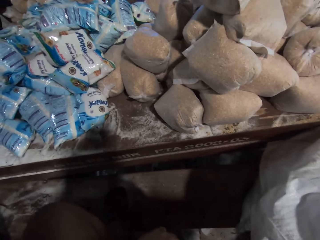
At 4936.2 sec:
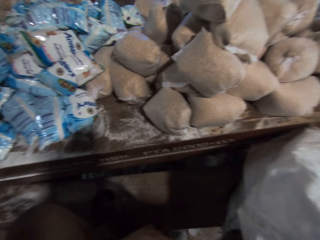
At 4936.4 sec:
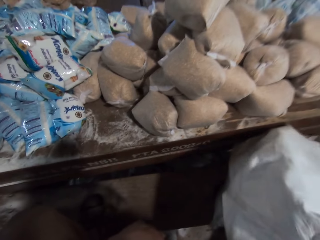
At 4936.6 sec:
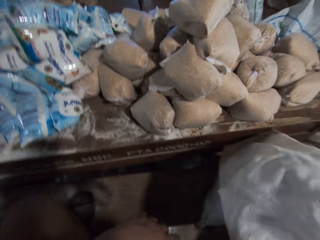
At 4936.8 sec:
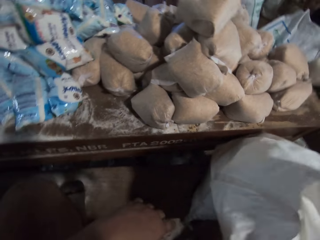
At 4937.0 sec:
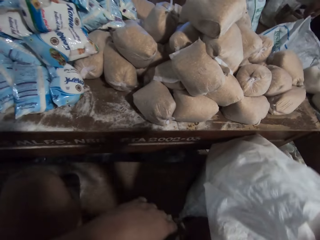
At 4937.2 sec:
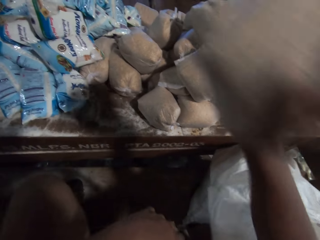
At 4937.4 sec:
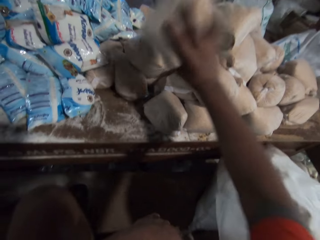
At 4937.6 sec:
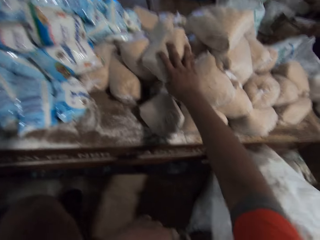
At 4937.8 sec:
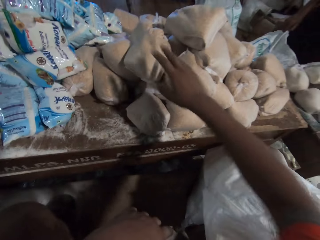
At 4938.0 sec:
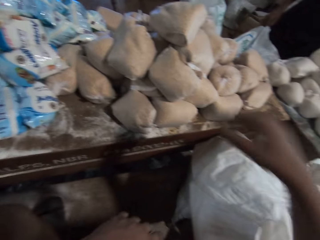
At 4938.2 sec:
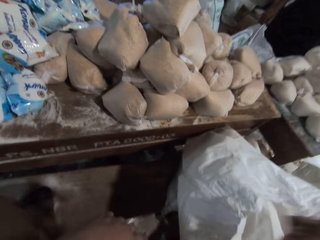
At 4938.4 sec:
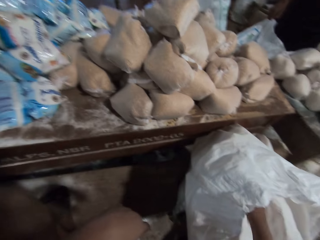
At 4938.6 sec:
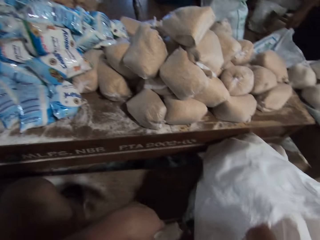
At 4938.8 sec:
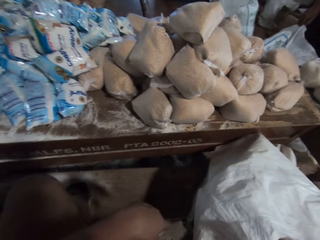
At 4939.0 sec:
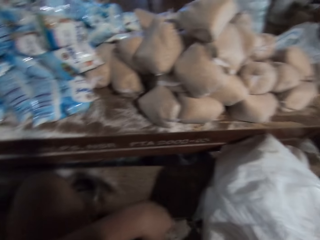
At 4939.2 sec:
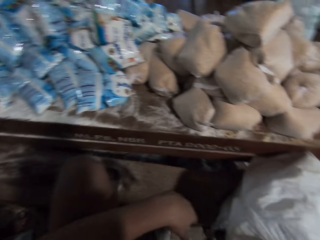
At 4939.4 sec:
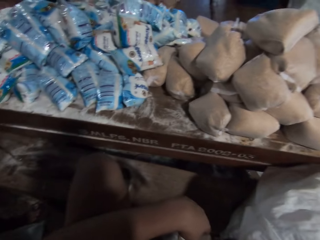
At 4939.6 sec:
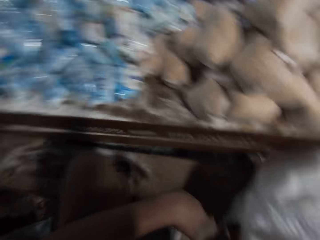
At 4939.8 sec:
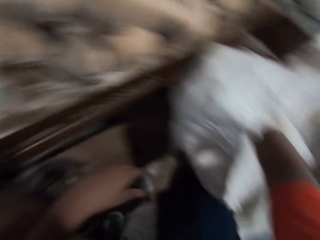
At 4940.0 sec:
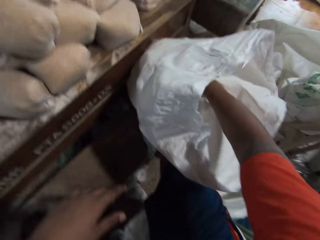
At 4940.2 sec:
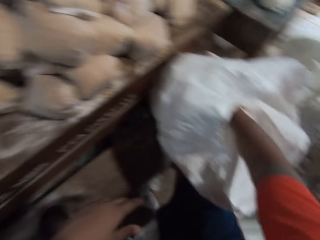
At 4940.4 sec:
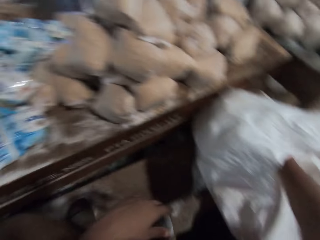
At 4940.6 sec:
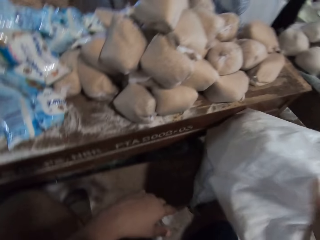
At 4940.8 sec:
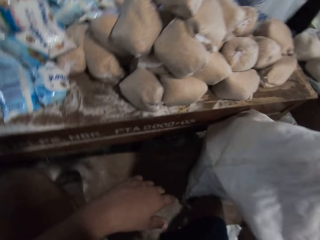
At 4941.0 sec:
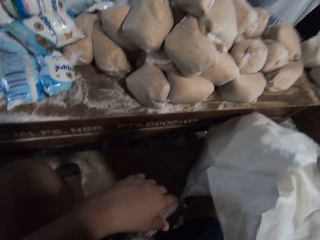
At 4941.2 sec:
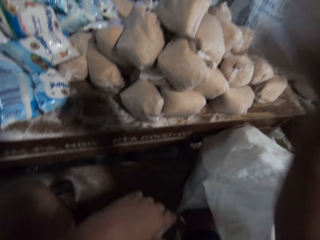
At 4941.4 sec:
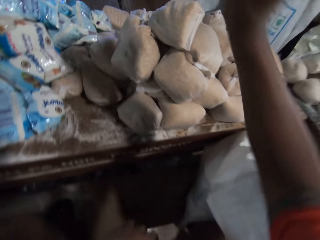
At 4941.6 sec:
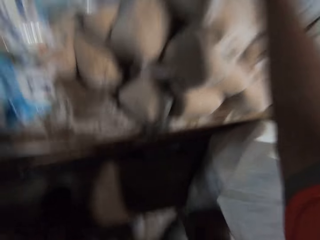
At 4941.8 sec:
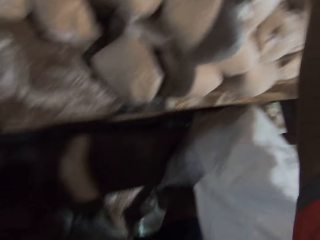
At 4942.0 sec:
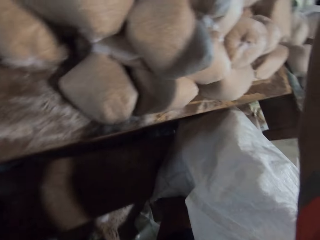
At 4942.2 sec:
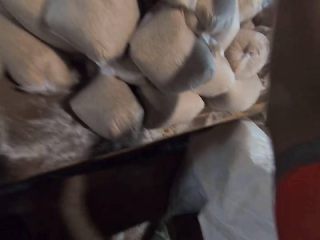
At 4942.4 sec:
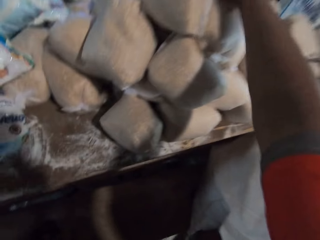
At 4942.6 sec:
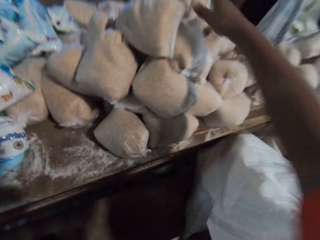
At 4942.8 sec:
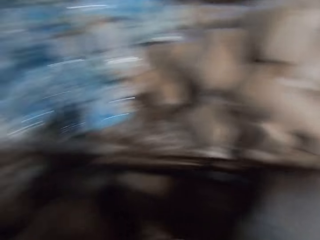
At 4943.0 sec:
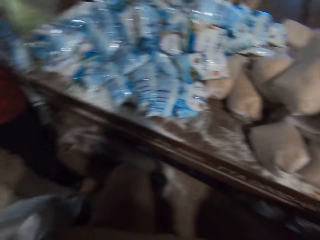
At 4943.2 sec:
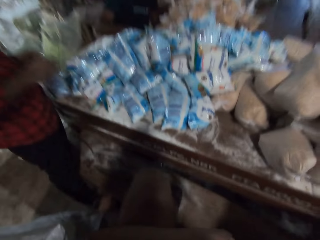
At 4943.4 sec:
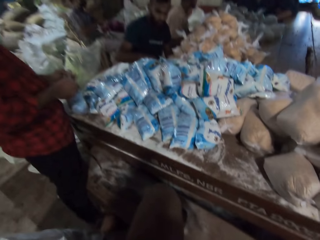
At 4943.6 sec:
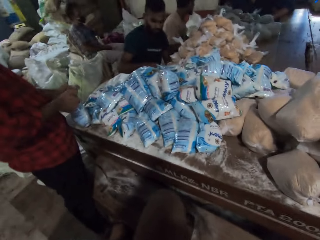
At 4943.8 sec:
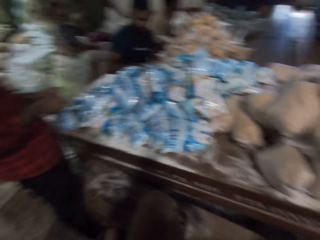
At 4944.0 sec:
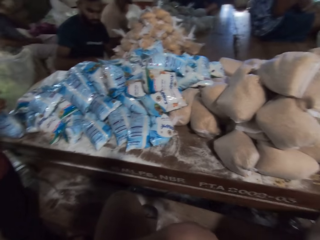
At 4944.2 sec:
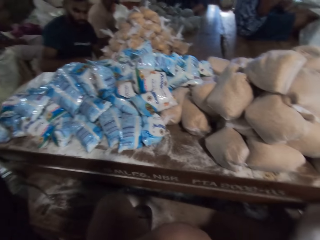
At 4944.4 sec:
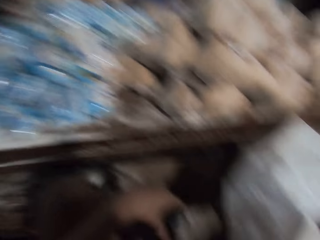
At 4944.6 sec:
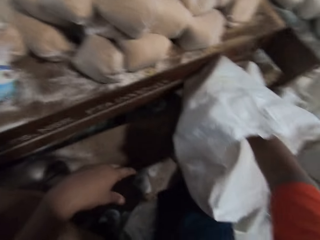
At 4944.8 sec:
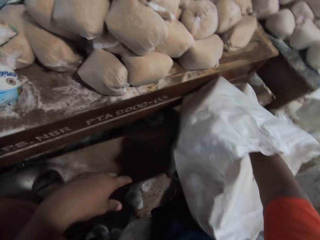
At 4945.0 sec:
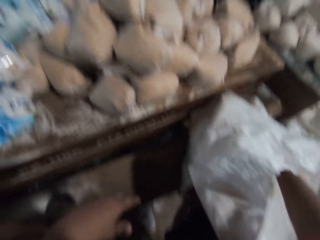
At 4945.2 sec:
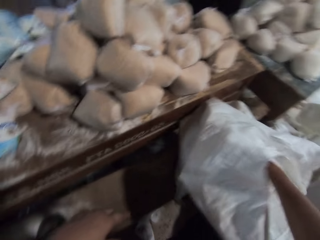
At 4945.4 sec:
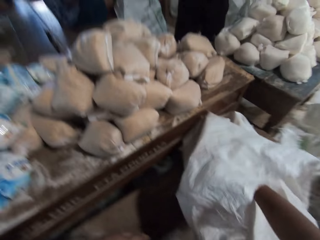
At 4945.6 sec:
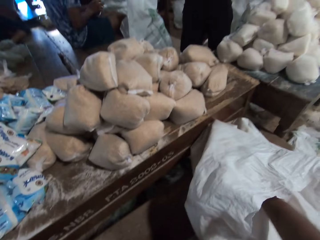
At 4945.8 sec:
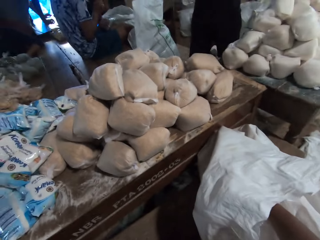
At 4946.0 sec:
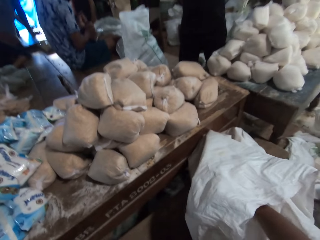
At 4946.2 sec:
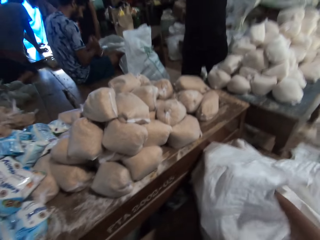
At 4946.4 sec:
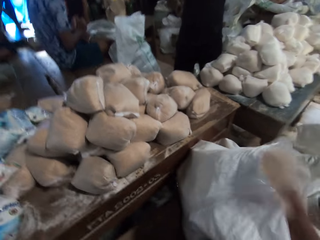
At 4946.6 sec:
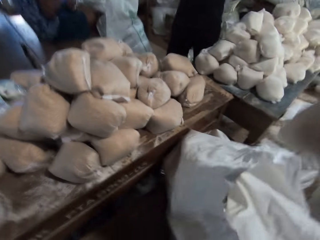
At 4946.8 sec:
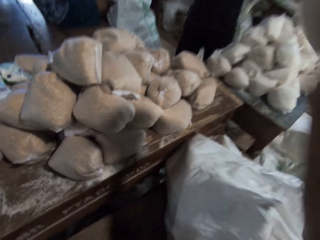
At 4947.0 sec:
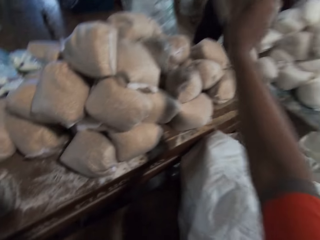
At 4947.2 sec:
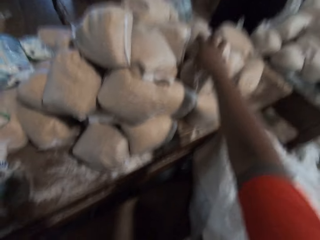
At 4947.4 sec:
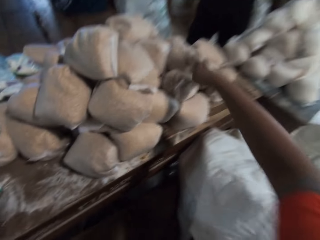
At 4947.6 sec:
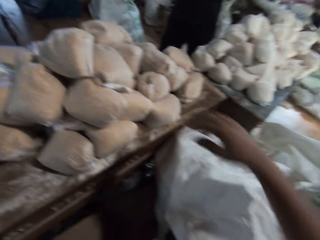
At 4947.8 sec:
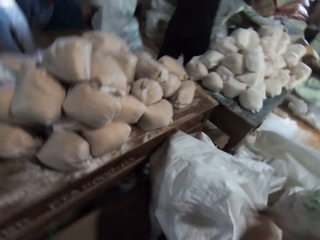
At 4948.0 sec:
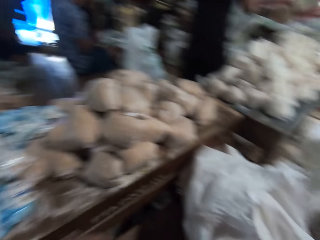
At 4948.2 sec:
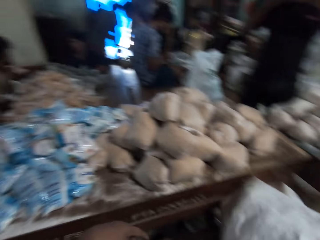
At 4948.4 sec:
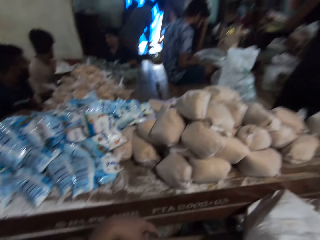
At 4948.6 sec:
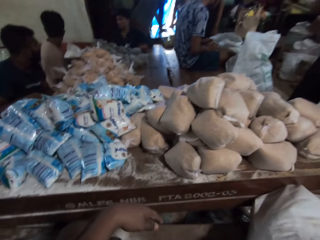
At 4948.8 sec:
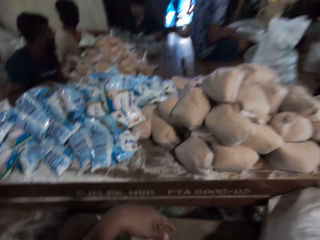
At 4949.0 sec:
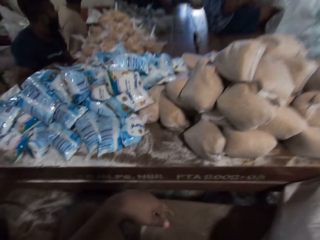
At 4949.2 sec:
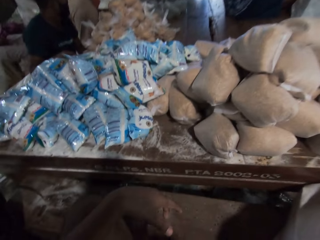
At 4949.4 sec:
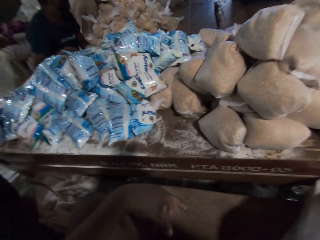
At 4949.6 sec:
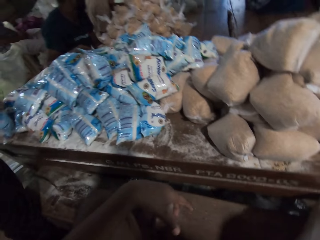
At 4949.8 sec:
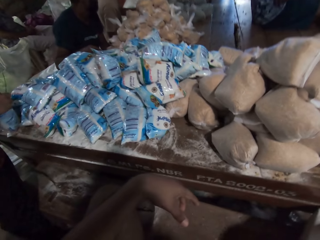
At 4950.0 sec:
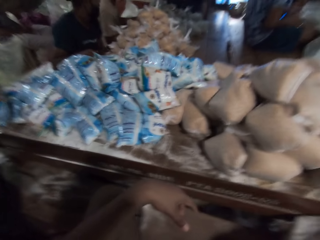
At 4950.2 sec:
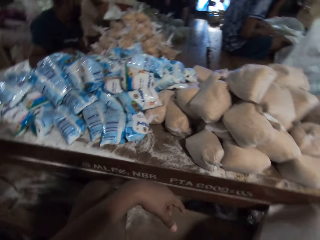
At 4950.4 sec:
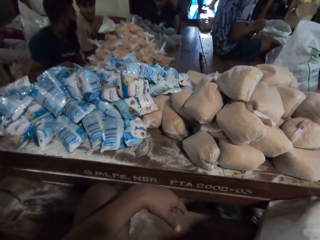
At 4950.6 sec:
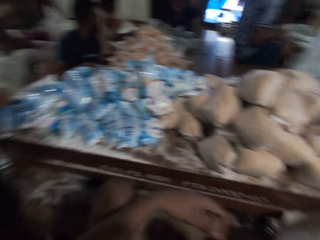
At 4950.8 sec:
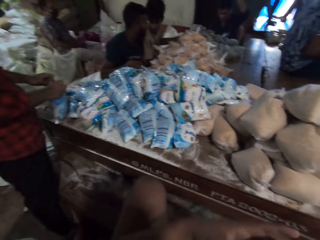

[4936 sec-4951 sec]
The camera wearer takes a pack of broken wheat from the sack of broken wheat with his right hand. He drops the pack of broken wheat in his right hand on the table. He takes a pack of broken wheat from the sack of broken wheat with his right hand. He drops the pack of broken wheat in his right hand on the table. A man holds a pack of salt with both hands. The camera wearer takes a pack of broken wheat from the sack of broken wheat with his right hand. He drops the pack of broken wheat in his right hand on the table. He picks something on the sack.

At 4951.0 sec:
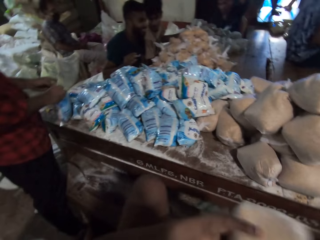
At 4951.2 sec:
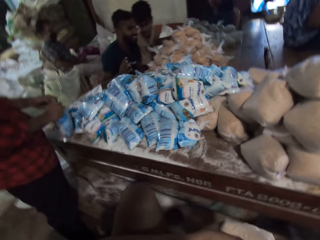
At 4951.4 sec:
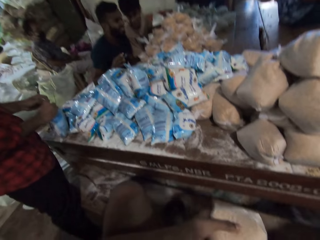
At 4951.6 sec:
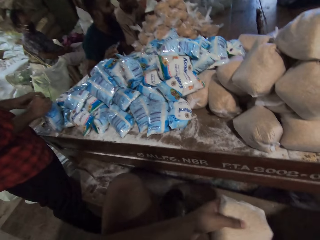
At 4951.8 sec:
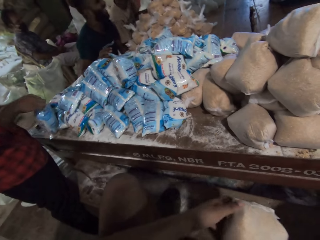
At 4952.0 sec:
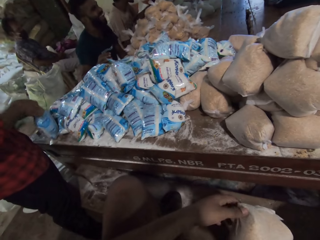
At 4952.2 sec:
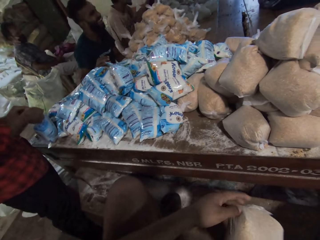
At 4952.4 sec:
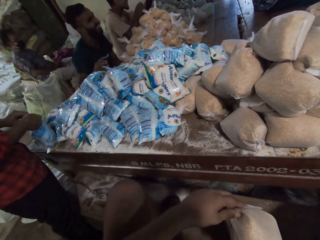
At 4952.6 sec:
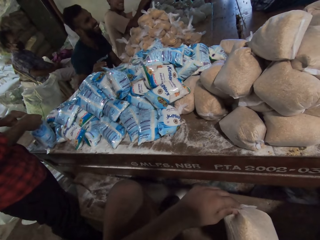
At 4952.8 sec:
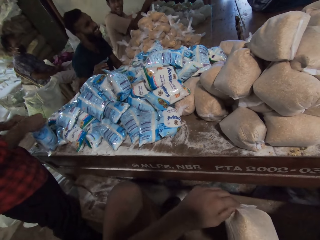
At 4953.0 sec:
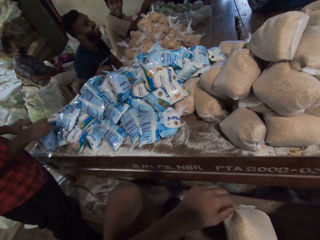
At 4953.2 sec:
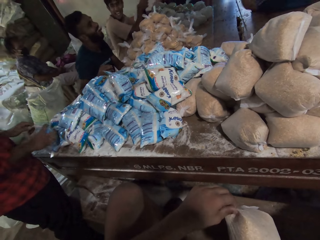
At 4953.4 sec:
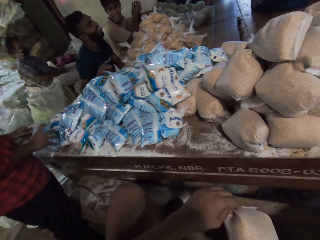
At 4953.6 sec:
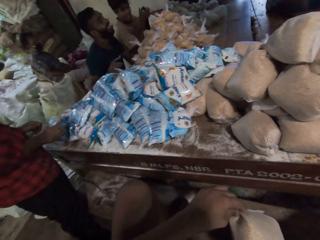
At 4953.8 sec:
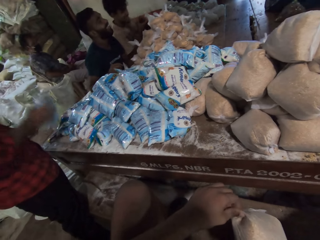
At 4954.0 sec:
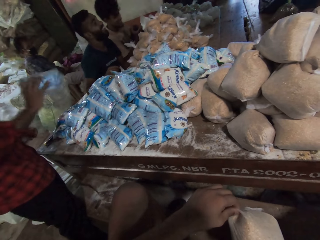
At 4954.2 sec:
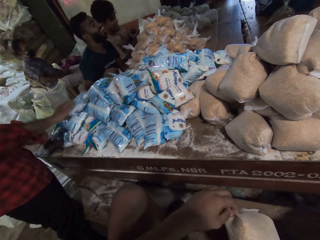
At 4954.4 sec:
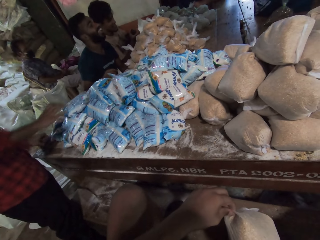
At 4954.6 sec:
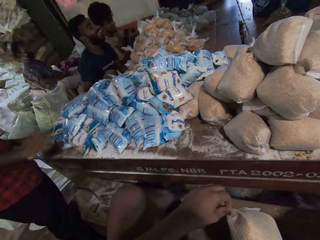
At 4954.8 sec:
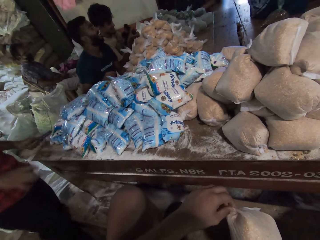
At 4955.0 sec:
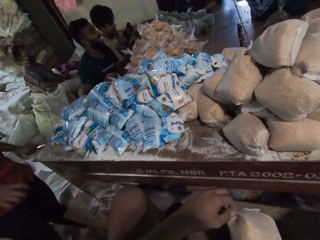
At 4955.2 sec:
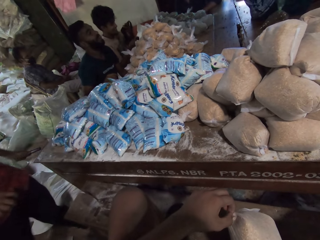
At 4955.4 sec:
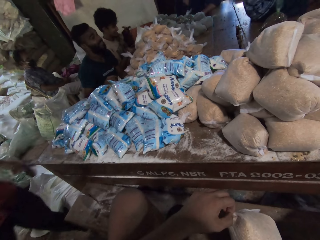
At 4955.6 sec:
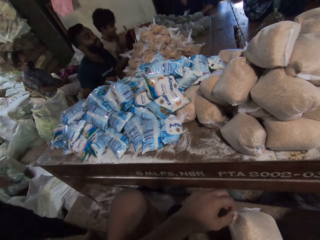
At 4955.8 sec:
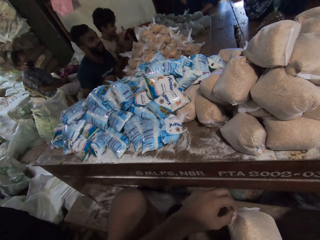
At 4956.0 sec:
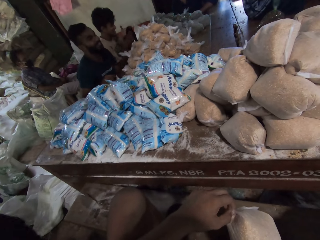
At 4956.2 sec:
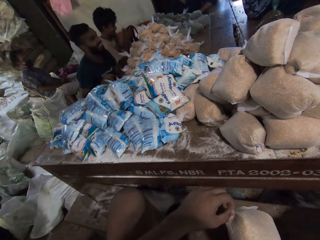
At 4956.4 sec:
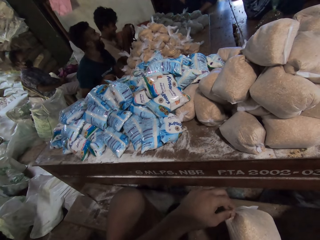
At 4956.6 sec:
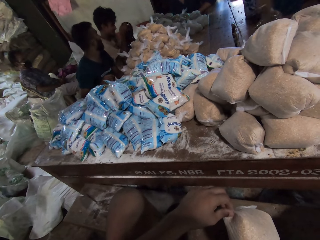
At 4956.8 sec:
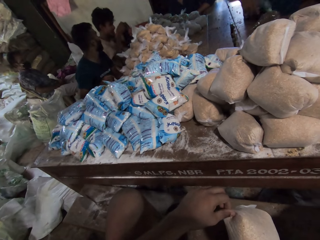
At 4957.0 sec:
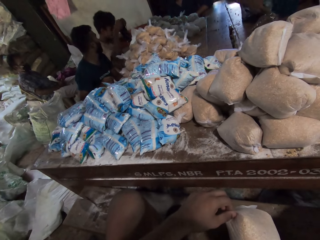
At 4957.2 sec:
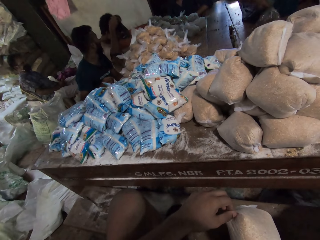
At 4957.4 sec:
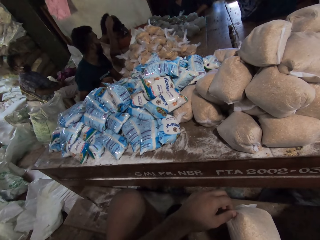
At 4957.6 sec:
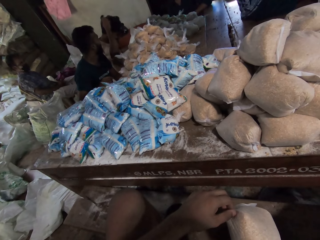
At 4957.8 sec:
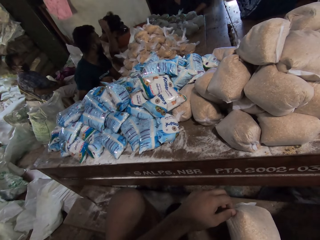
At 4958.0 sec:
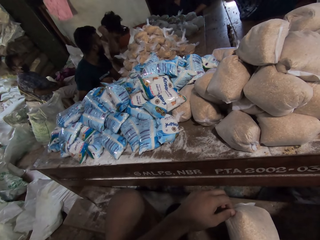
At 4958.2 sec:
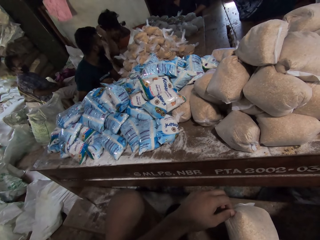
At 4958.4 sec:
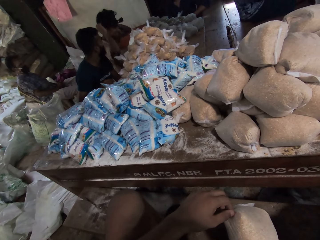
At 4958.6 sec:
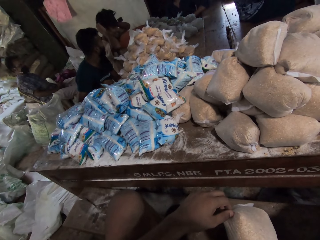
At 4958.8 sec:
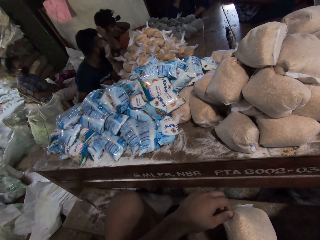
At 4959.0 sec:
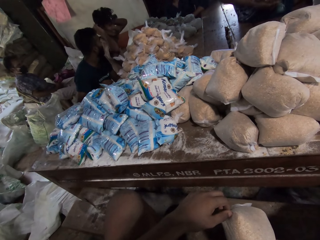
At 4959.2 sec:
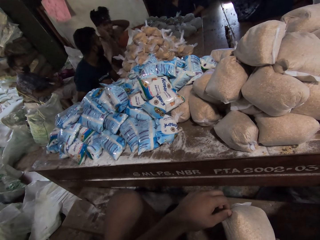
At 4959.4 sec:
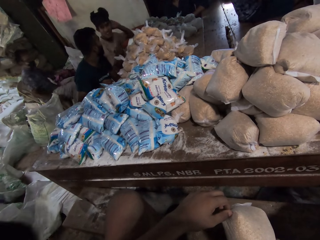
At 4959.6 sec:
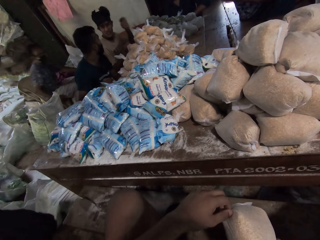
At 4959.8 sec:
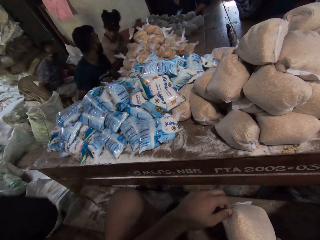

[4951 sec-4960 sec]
The camera wearer holds a pack of broken wheat with both hands. A man picks a camera from the table with both hands. Another man drops the pack of broken millet on the table with his right hand. The camera wearer checks on the package. A third man drops the pack of salt in his hands on the table with his right hand. A fourth man converses with the first man and the second man. The second man picks the pack of broken millet from the table with his right hand. The first man wears the camera on his head with both hands.
